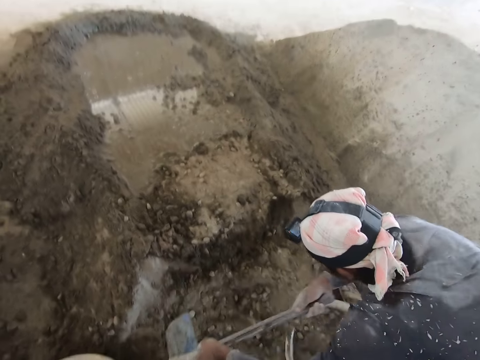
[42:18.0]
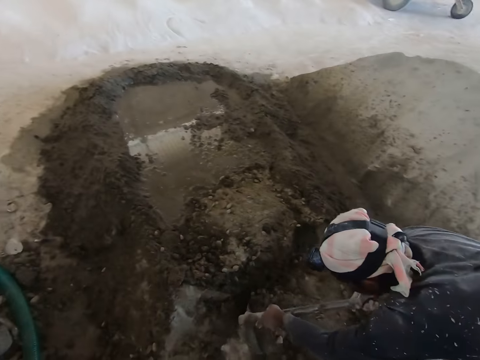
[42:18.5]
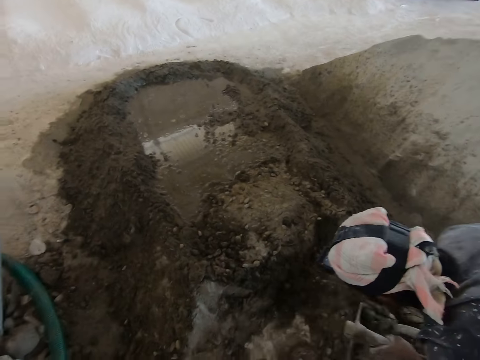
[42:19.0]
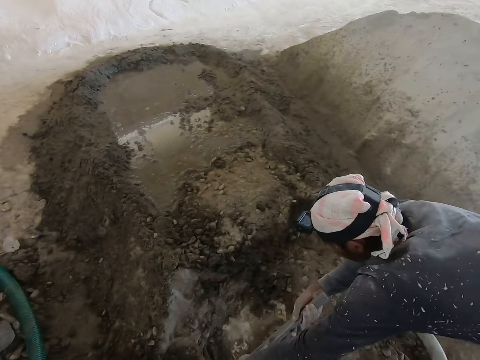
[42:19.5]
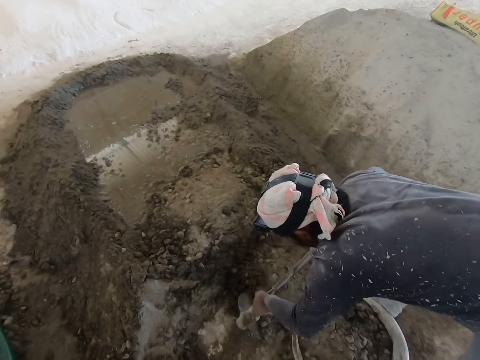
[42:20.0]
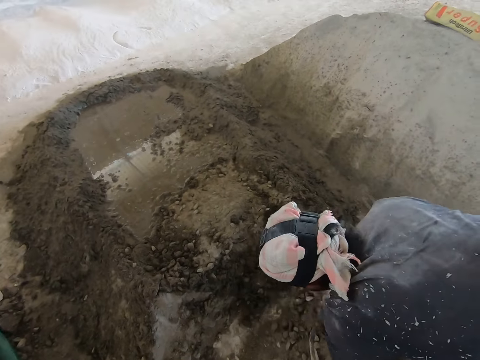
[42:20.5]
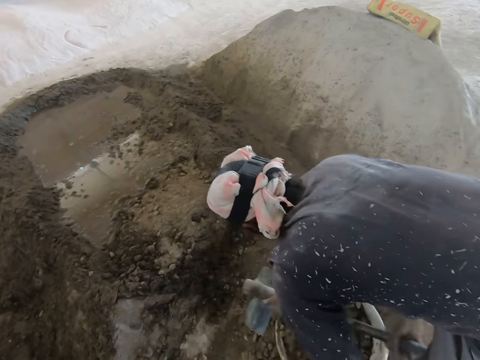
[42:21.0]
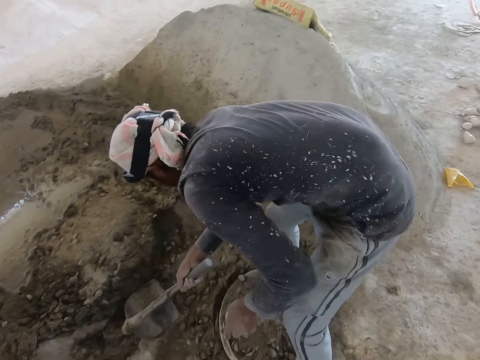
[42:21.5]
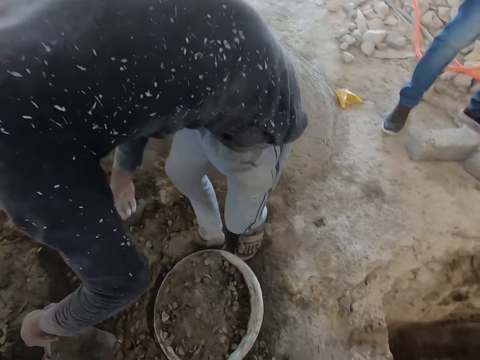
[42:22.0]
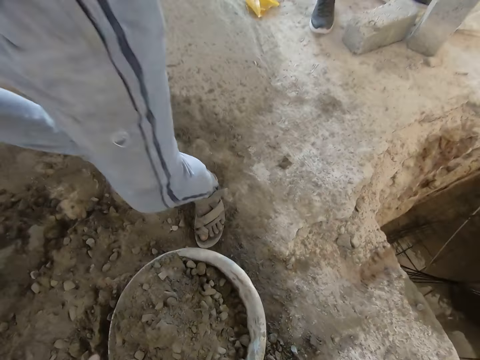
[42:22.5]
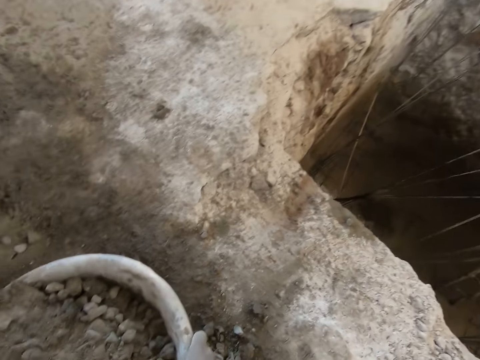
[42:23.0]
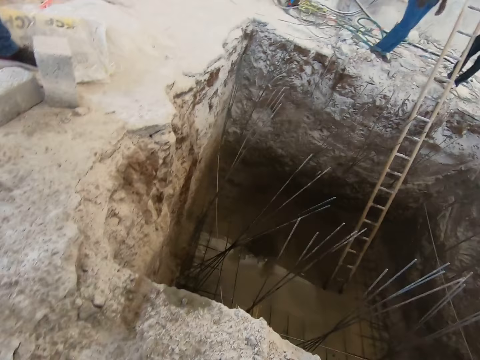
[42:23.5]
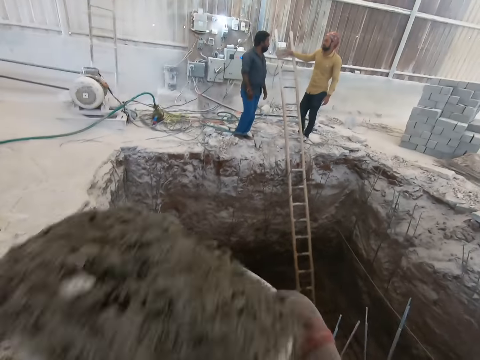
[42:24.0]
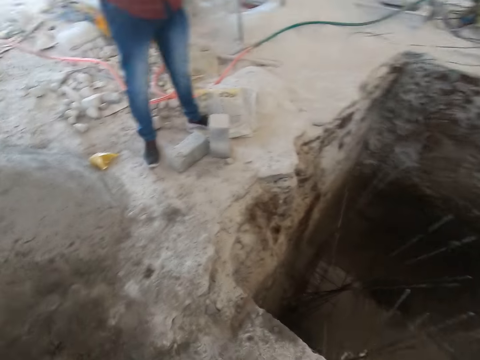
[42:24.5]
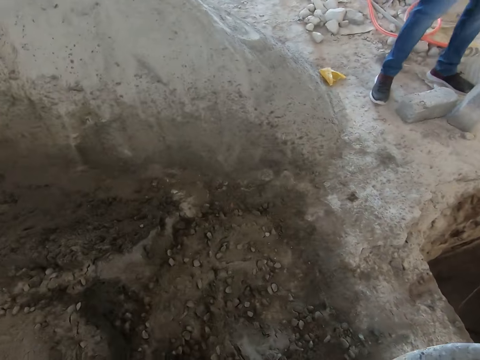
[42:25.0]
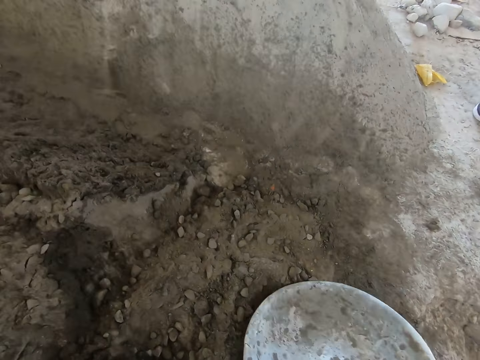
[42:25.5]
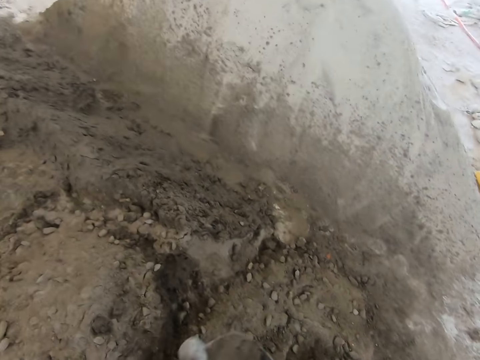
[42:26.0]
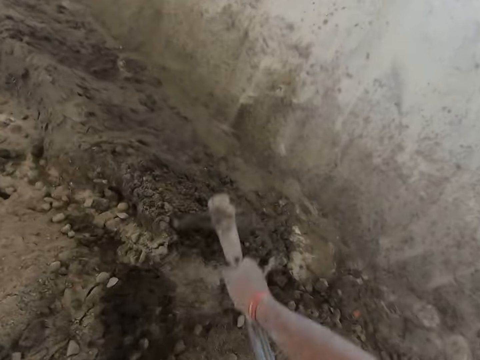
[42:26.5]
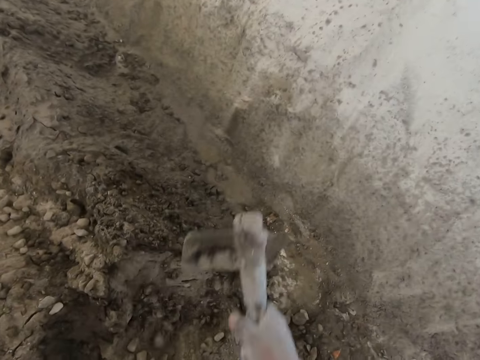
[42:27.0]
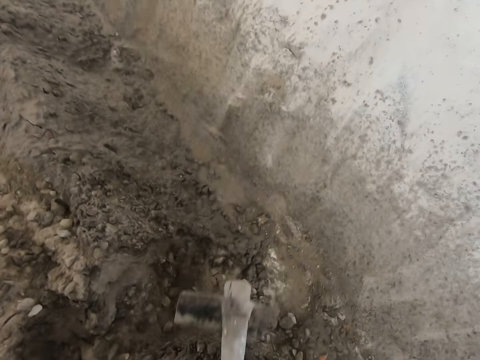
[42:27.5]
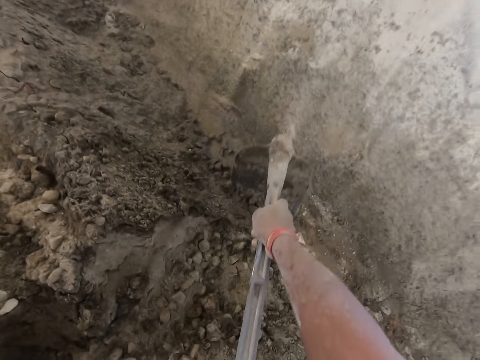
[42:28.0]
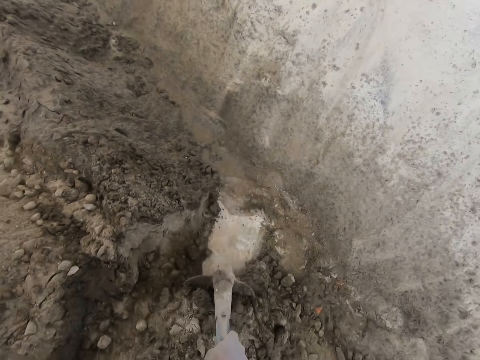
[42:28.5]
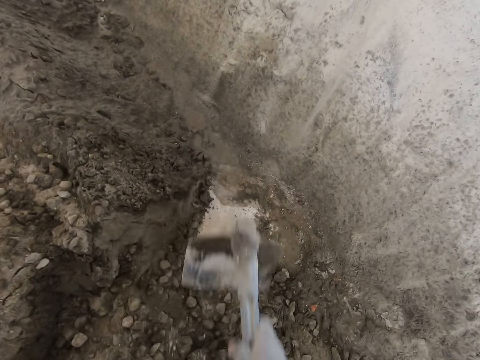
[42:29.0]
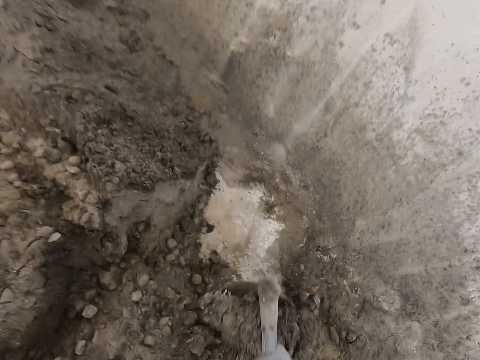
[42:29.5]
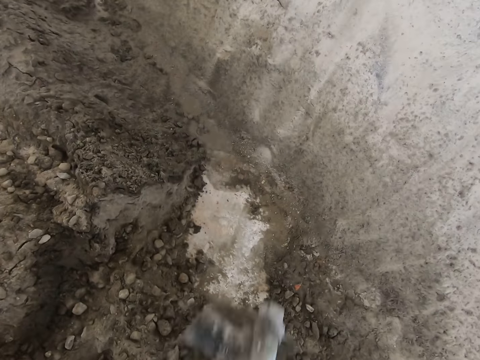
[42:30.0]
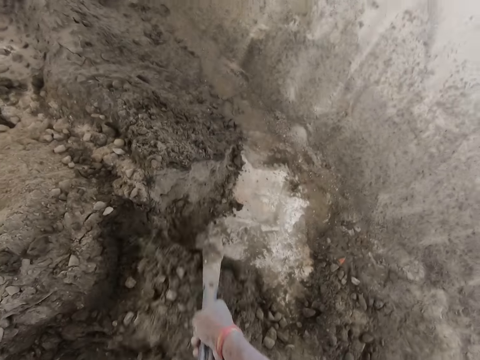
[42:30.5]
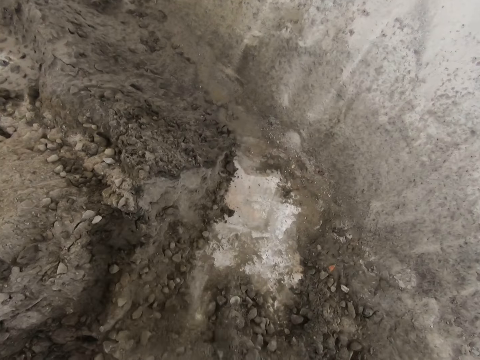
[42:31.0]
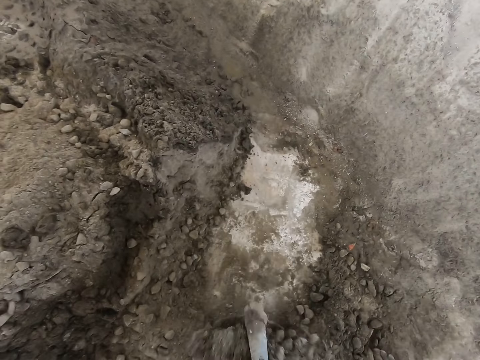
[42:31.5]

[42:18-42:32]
The camera wearer carries the head pan or basin of mortar from the ground with both hands. He pours the mortar in the head pan in his hands into the pit. He places the basin on the ground. He gathers some mortar on the ground in the basin with the hoe in his hands.

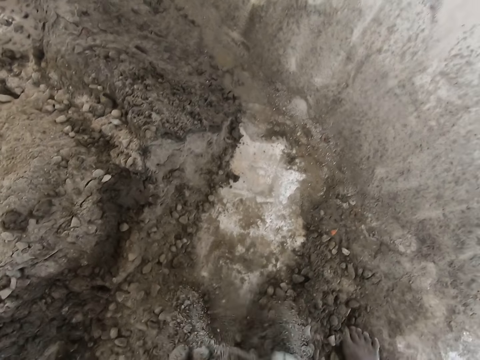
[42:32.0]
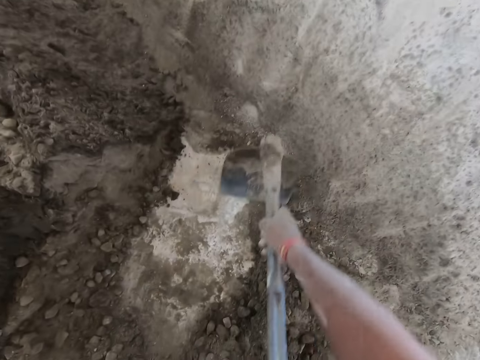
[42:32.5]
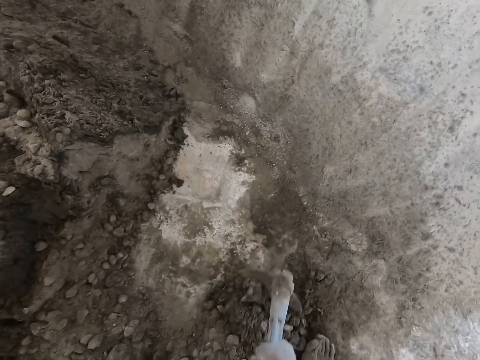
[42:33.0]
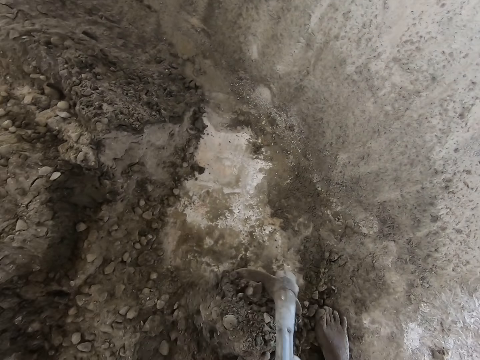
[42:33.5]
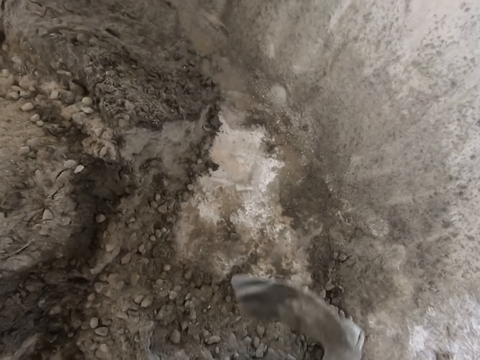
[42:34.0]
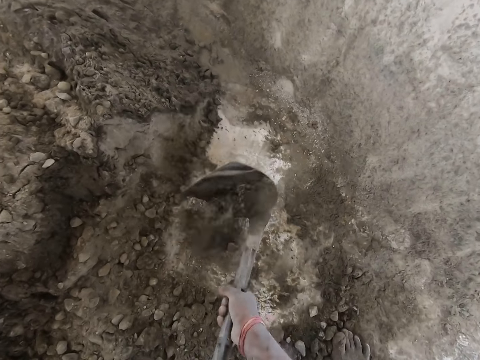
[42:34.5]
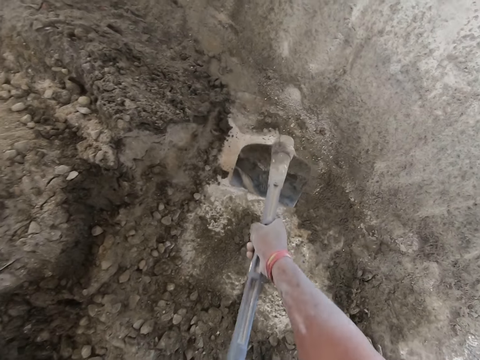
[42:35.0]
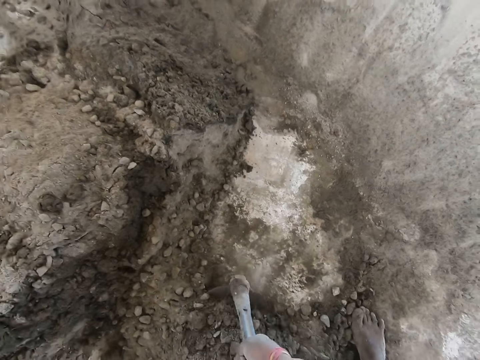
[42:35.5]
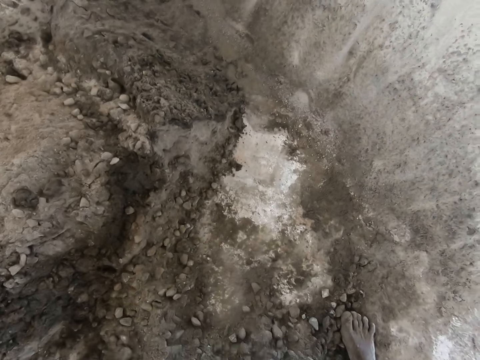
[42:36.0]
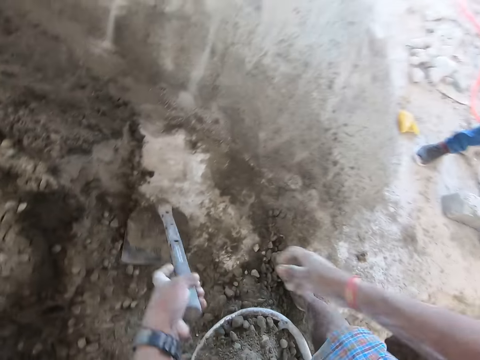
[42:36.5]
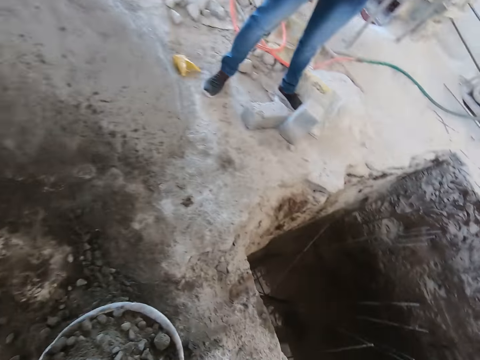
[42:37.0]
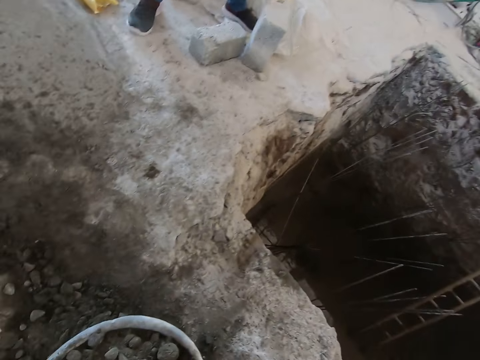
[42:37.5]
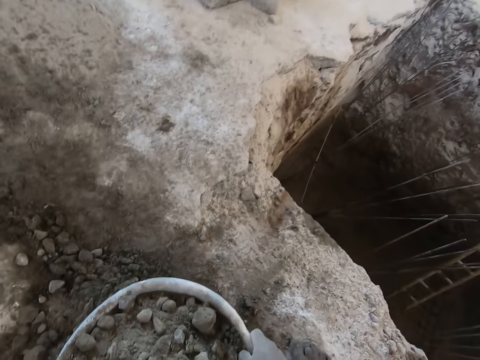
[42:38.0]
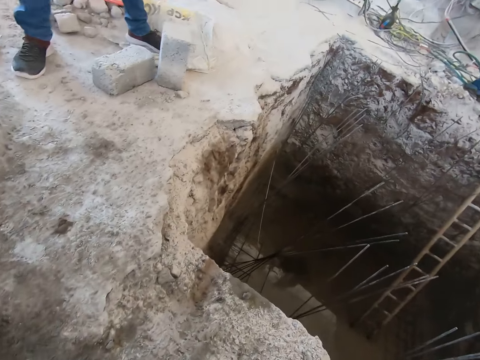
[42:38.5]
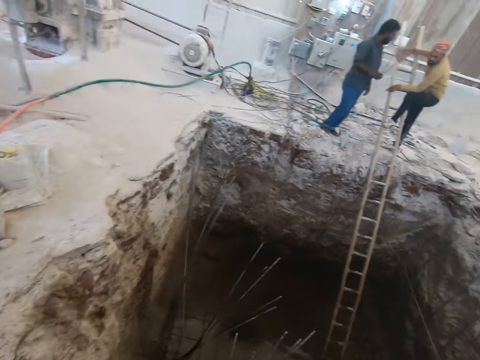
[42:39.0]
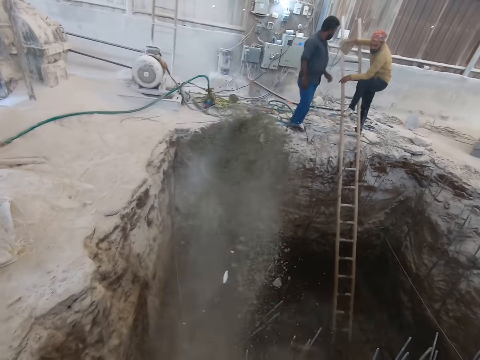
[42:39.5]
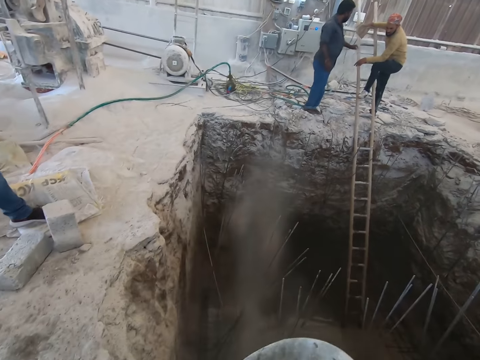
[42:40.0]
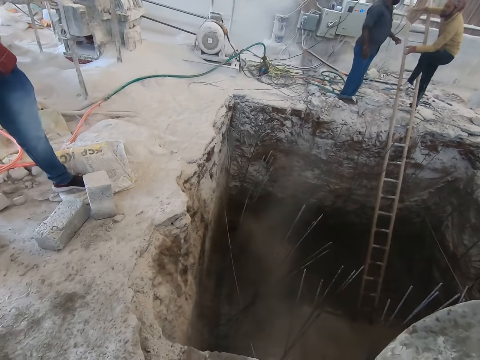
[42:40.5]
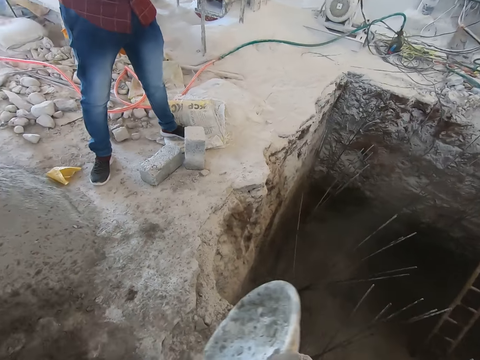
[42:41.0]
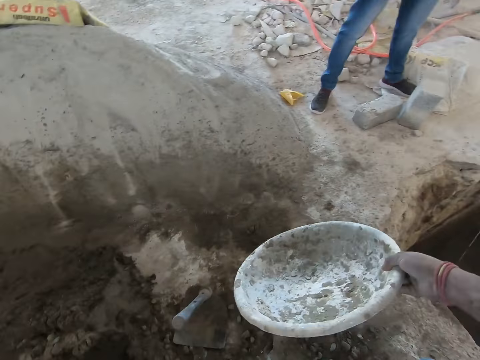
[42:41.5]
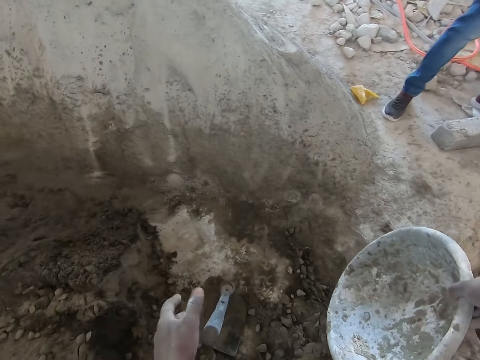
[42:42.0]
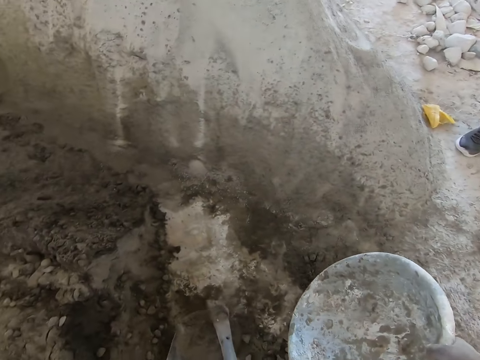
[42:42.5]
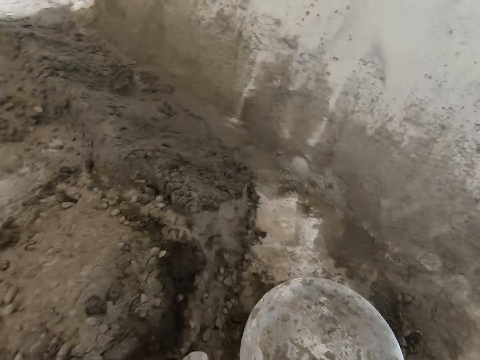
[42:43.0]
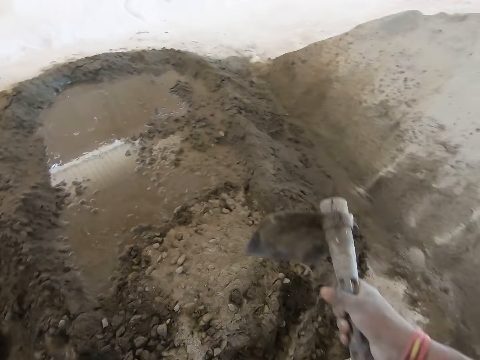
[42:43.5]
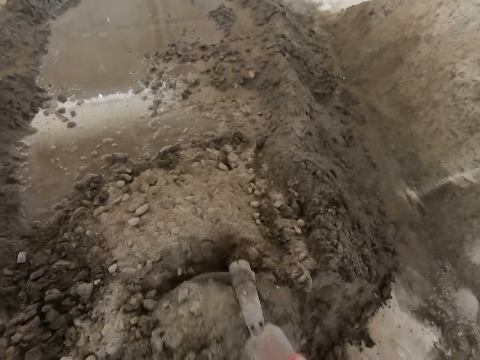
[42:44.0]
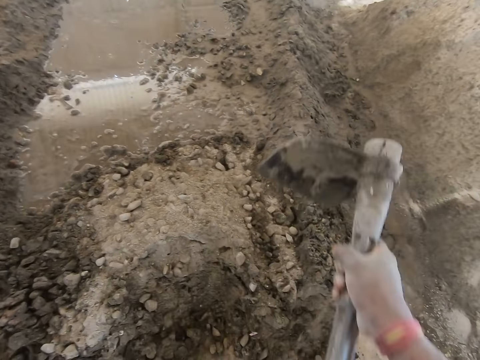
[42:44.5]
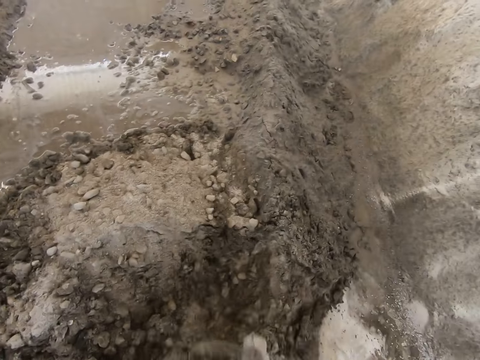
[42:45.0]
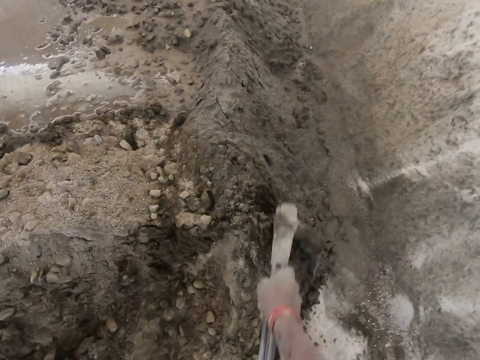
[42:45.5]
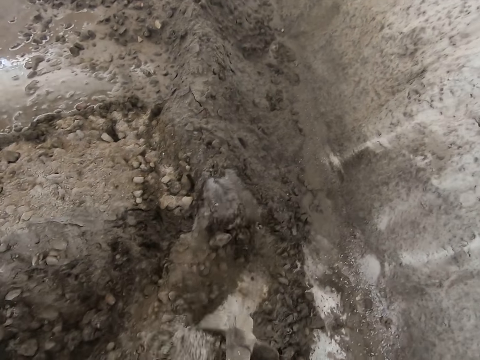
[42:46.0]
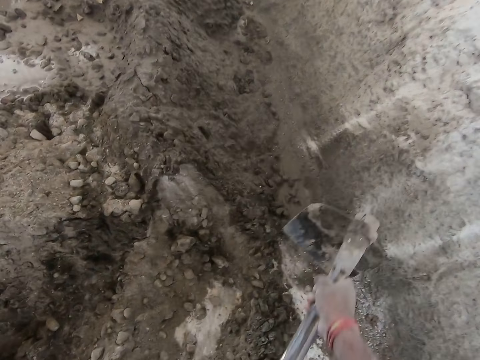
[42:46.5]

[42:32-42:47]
The camera wearer hits the hoe in his hands on the ground. He gathers some mortar on the ground with the hoe in his hands. He holds the hoe with his left hand. He carries the head pan or basin of mortar from the ground with both hands. He pours the mortar in the head pan in his hands into the pit. He holds the head pan with his right hand. He takes the jembe. He moves the hoe on the ground with his left hand. He places the basin on the ground. He gathers some mortar on the ground in the basin with the hoe in his hands.
